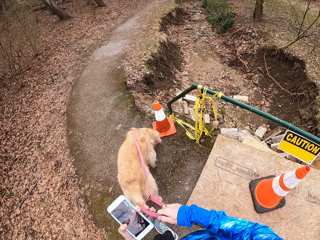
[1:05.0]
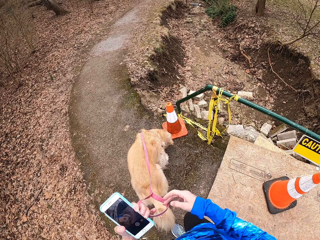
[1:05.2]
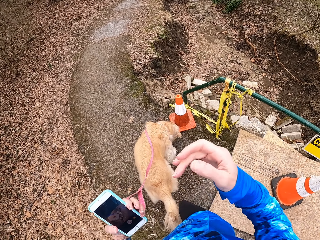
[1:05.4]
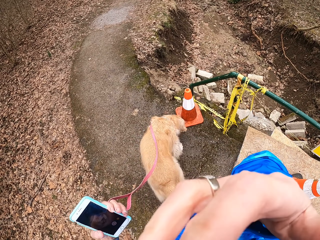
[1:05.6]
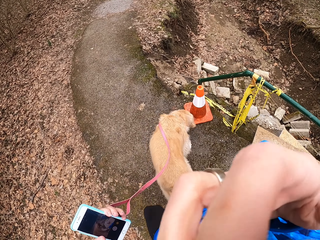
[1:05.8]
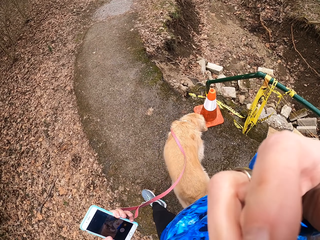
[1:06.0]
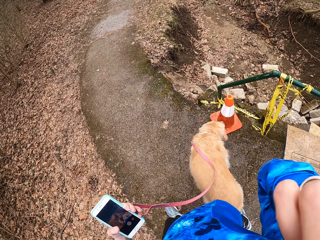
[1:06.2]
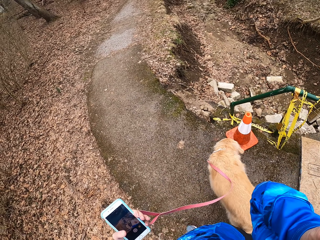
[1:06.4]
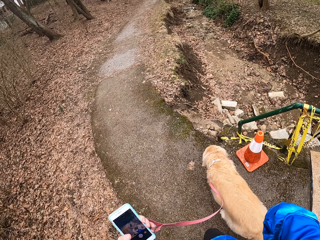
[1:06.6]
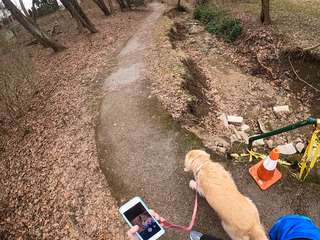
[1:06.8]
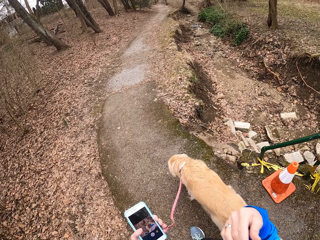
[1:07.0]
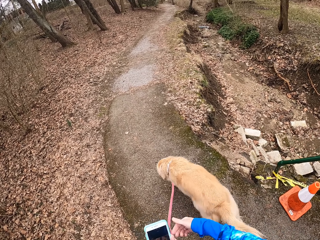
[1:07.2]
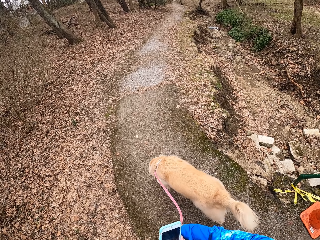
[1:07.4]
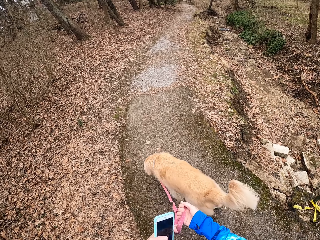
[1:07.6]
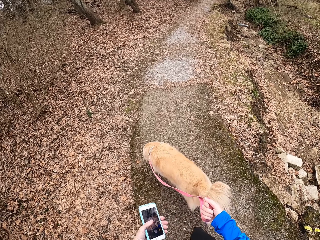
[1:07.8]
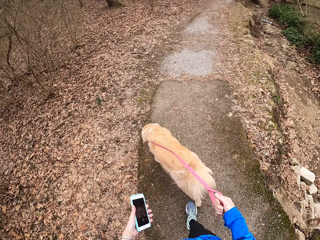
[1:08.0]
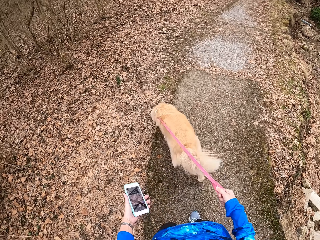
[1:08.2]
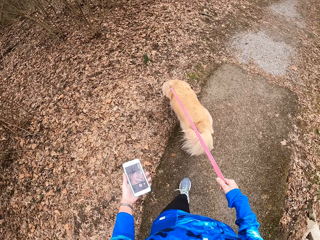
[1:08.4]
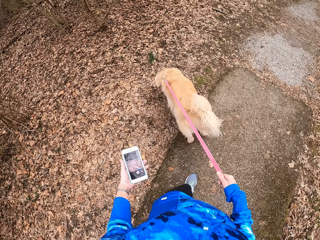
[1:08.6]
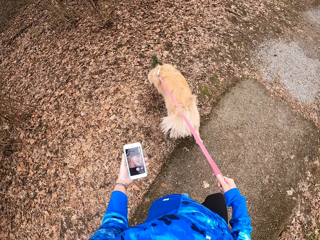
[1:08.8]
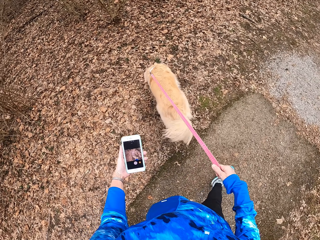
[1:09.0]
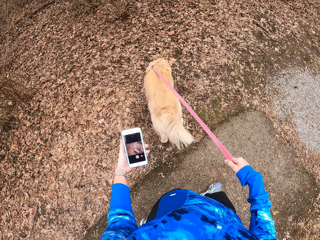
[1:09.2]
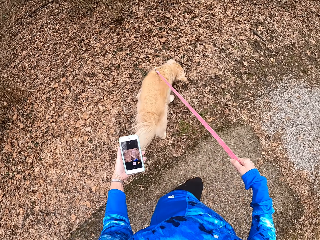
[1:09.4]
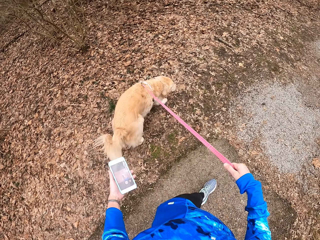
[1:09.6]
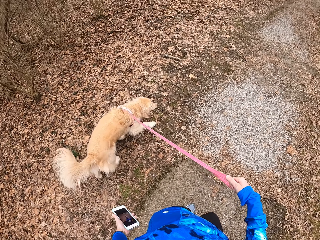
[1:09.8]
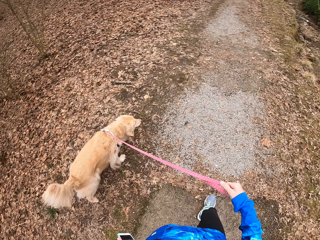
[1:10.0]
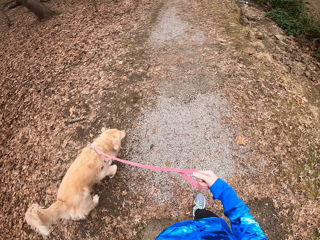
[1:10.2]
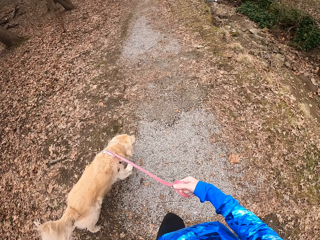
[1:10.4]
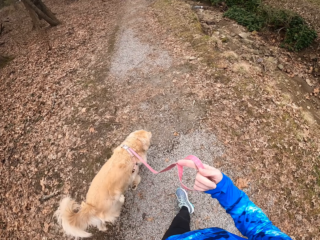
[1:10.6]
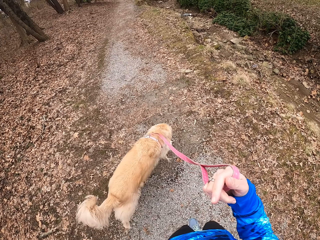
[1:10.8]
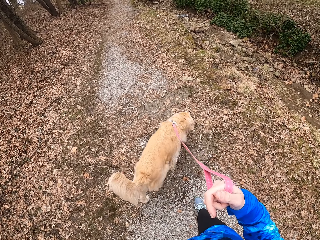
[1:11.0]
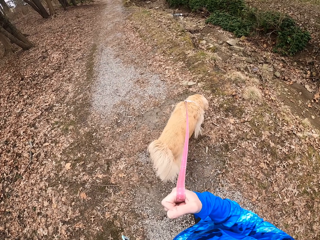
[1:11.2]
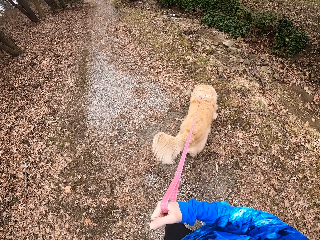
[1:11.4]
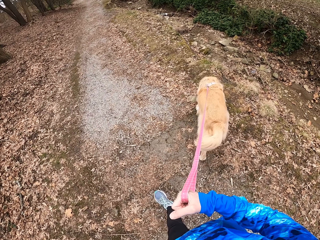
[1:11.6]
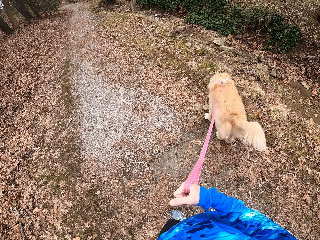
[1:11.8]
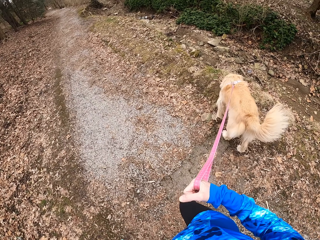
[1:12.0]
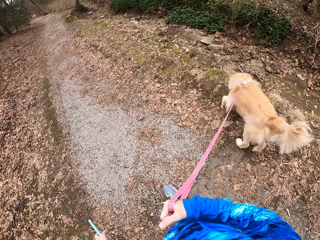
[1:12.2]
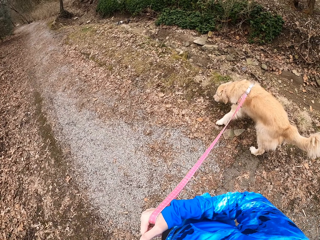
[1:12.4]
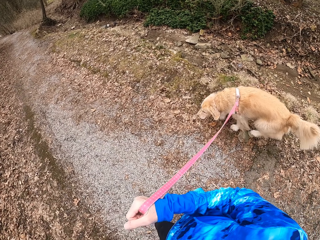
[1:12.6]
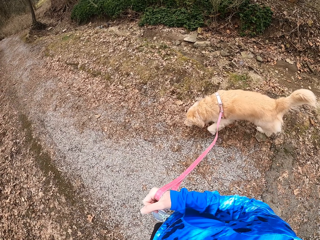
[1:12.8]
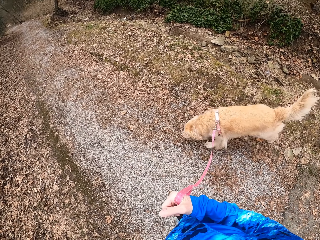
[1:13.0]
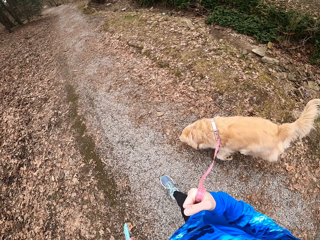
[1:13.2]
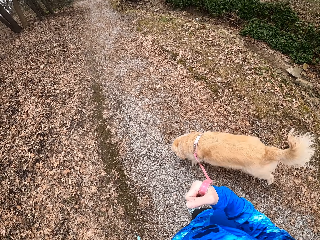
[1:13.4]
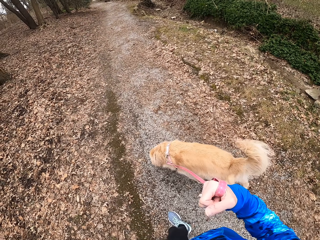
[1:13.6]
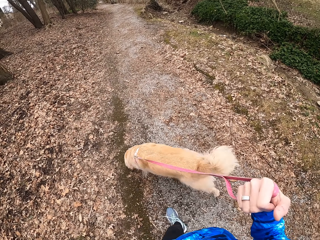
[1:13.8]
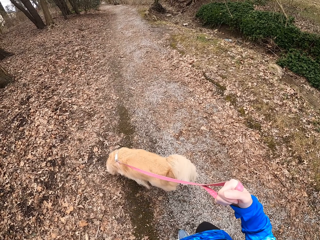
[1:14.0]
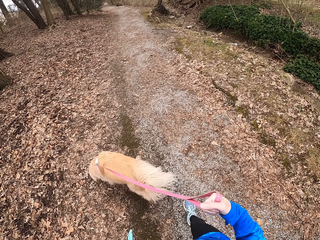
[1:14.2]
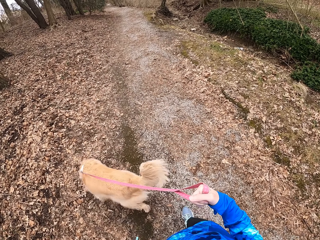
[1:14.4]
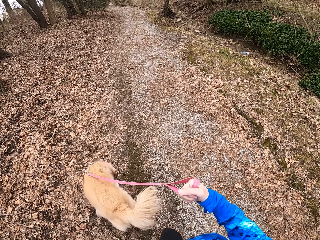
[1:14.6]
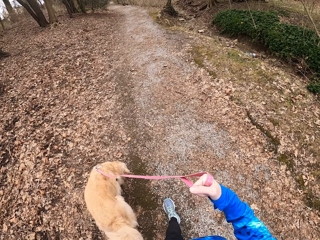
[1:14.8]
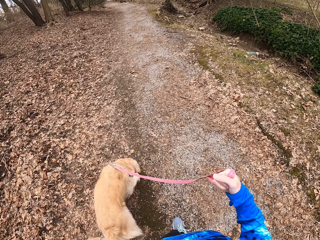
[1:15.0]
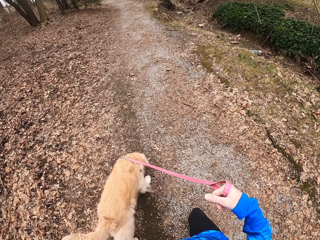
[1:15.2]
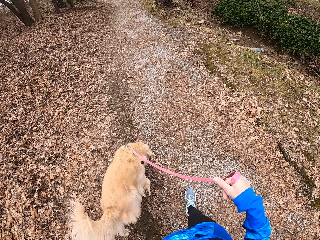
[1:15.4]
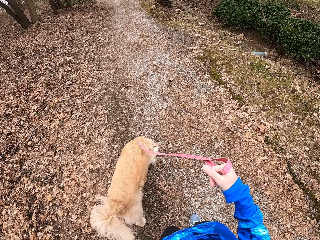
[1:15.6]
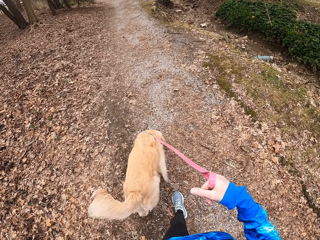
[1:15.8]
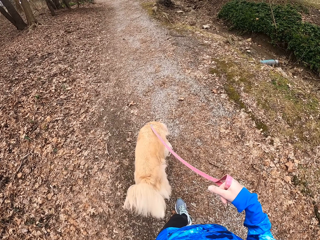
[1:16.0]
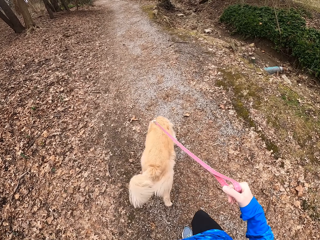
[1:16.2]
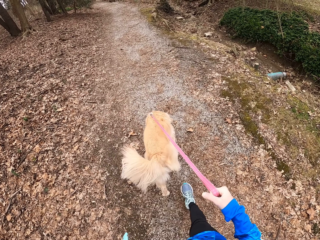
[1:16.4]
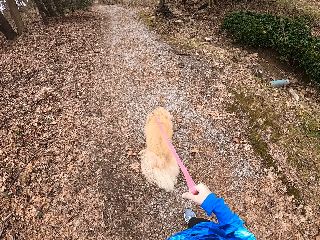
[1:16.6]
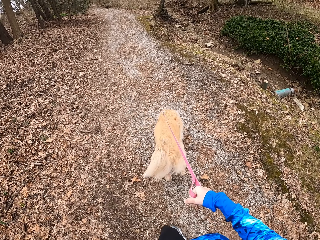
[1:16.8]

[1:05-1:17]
The camera wearer raises her hand. She adjusts the camera. She exchanges the dog leash to the right hand. She walks on the pathway with a Chihuahua.

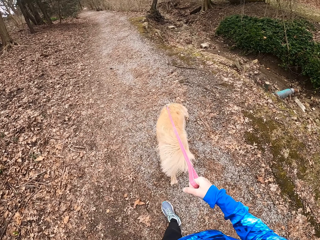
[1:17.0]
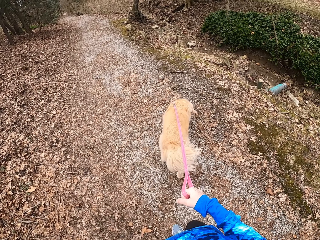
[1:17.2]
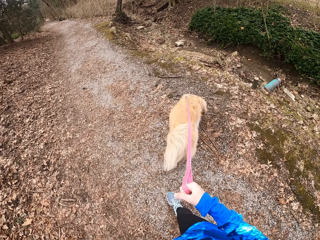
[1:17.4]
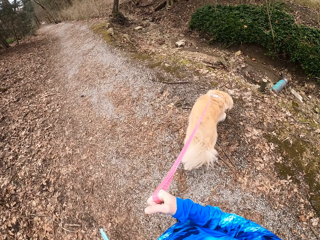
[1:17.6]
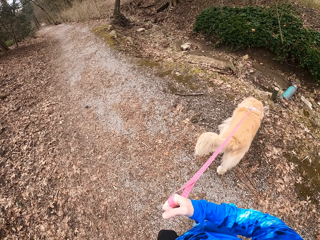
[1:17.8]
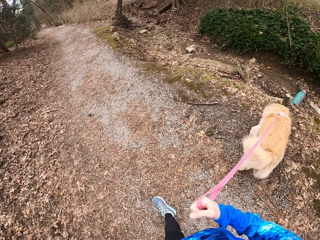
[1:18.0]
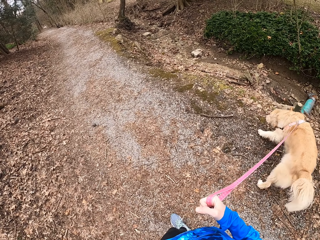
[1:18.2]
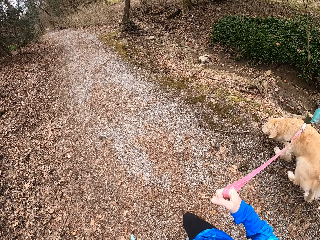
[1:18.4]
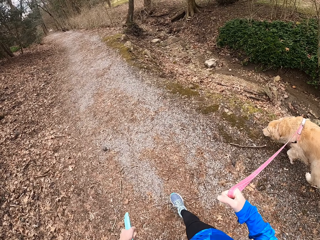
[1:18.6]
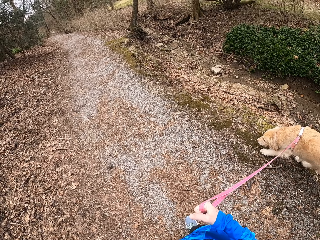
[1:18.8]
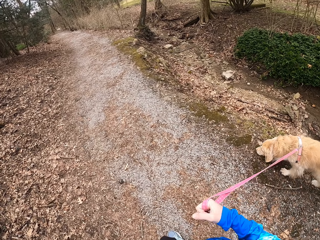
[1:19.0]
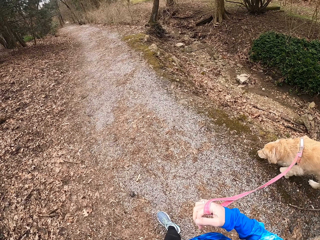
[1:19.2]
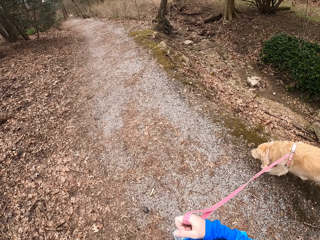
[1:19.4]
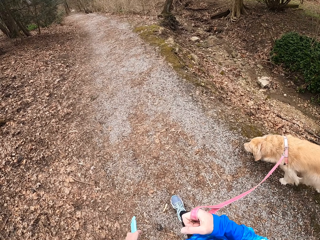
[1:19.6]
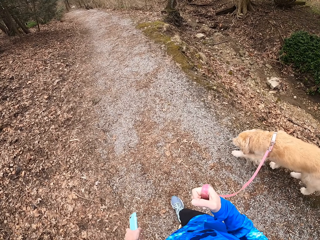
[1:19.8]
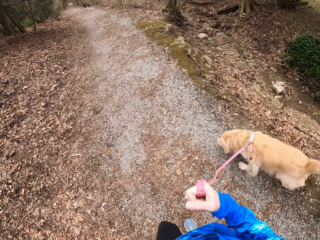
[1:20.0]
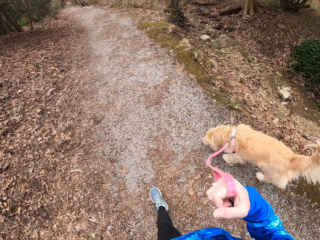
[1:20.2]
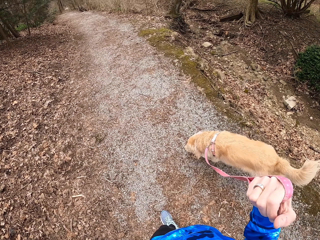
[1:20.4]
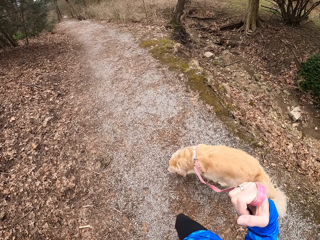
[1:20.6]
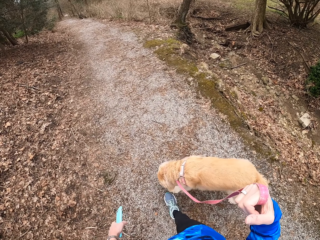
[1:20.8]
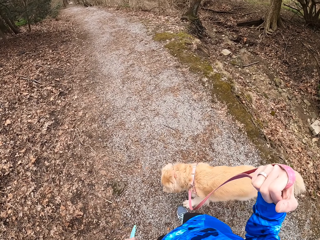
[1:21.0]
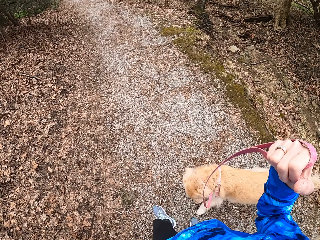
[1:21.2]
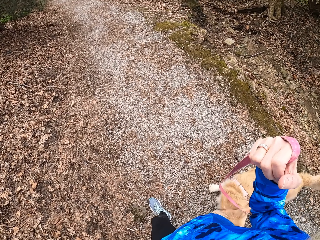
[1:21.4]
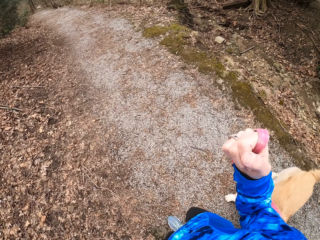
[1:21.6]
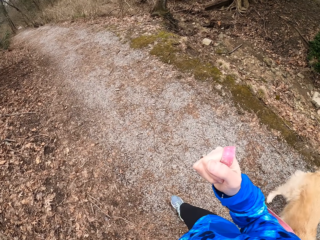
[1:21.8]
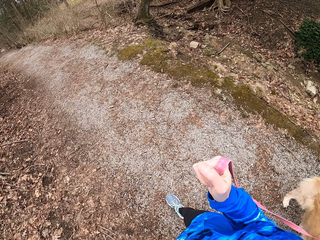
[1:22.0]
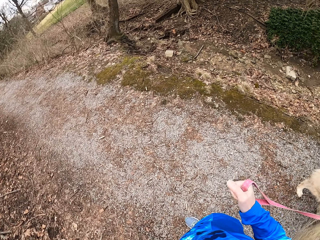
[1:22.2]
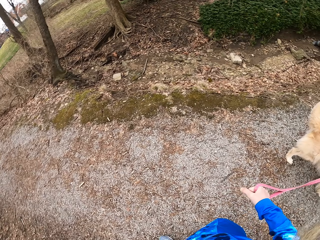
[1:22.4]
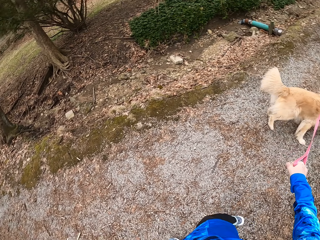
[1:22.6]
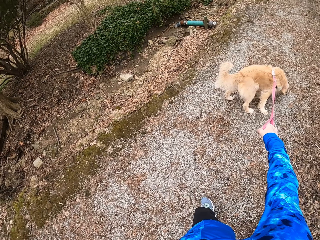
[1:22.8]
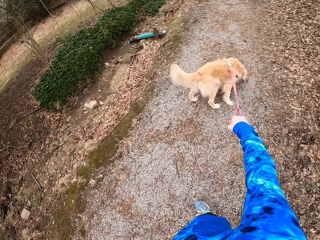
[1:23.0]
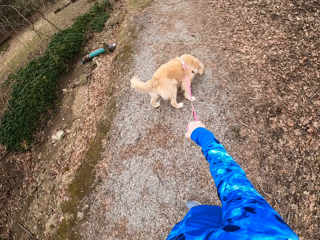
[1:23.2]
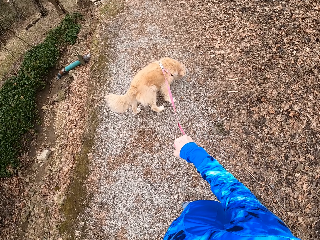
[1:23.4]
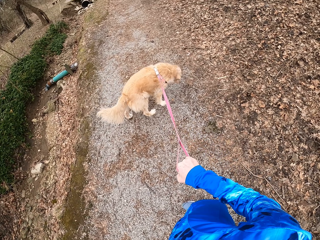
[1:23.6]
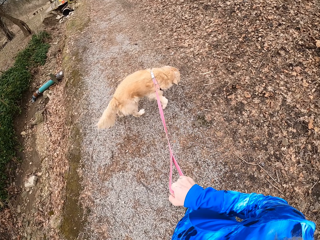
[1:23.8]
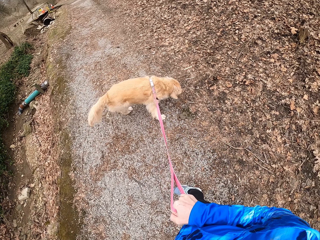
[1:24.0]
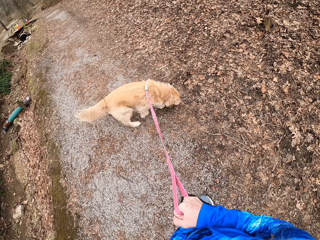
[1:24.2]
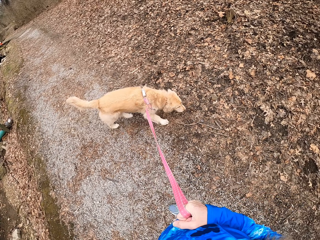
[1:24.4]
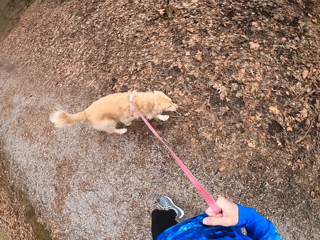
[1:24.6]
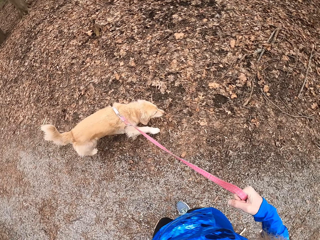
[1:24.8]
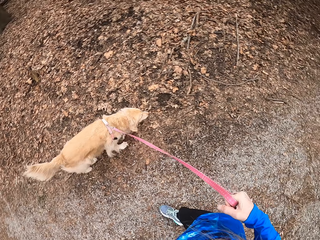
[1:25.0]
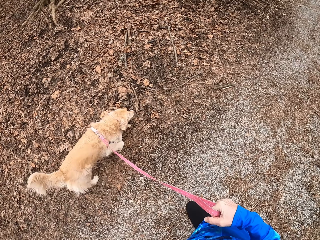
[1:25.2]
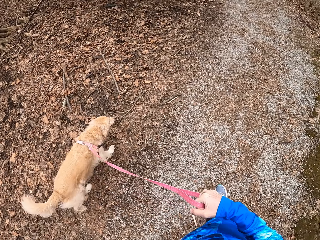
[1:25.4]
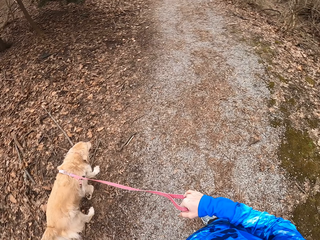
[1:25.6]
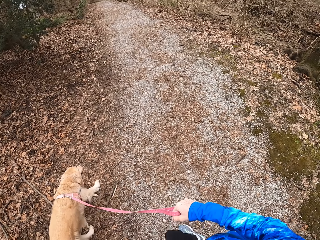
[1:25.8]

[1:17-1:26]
The camera wearer pulls the dog leash. They walk on the path.
